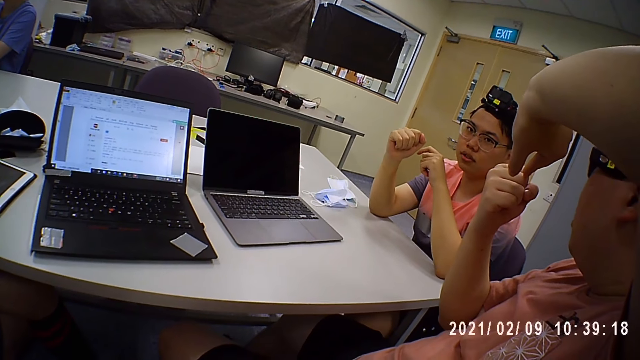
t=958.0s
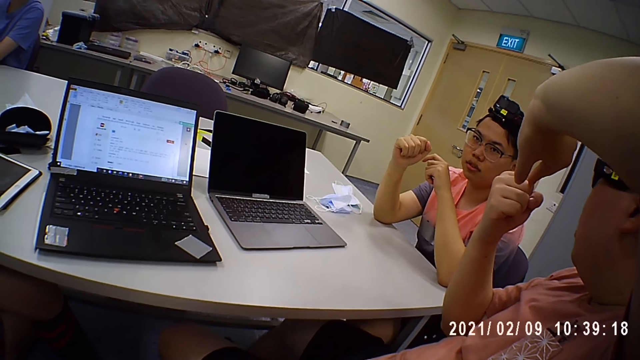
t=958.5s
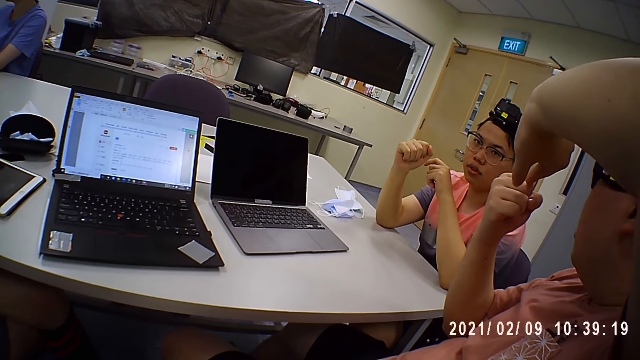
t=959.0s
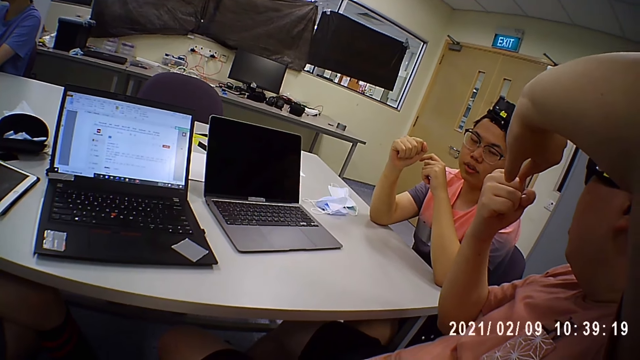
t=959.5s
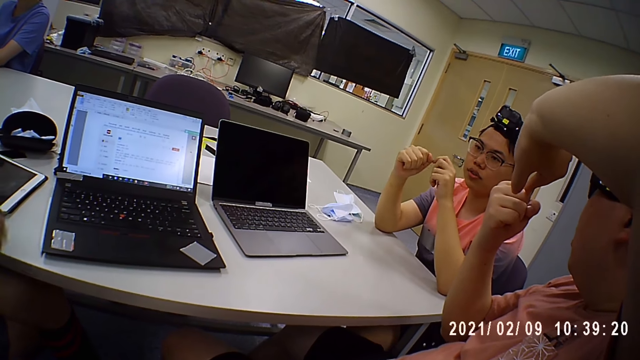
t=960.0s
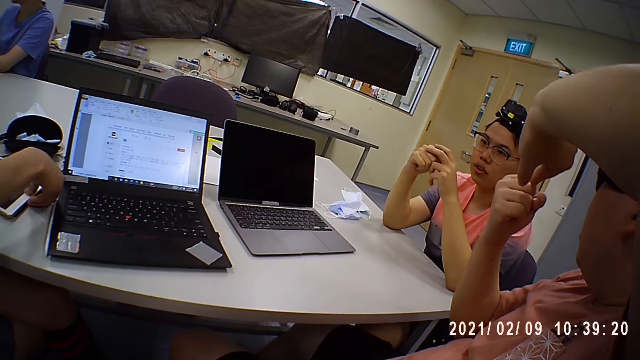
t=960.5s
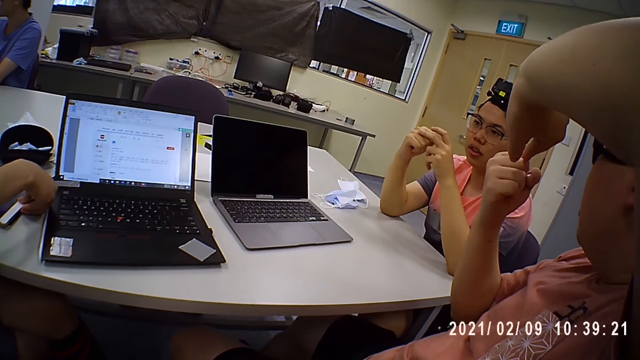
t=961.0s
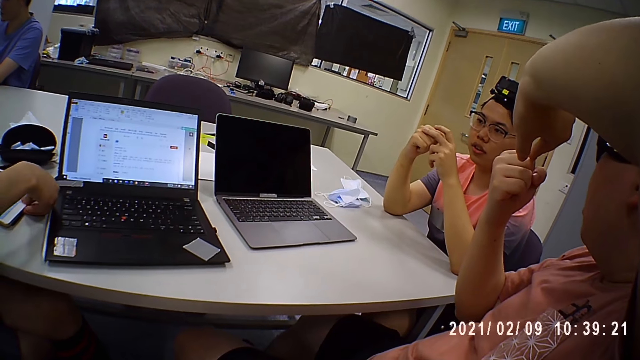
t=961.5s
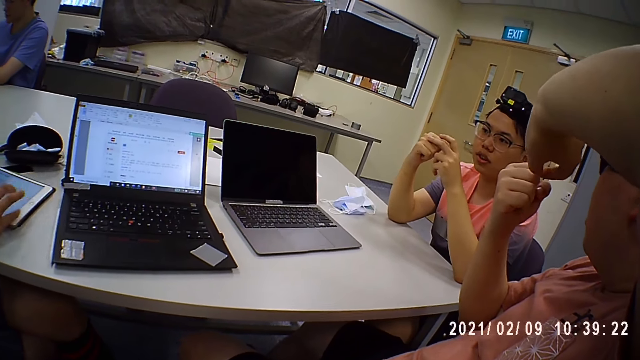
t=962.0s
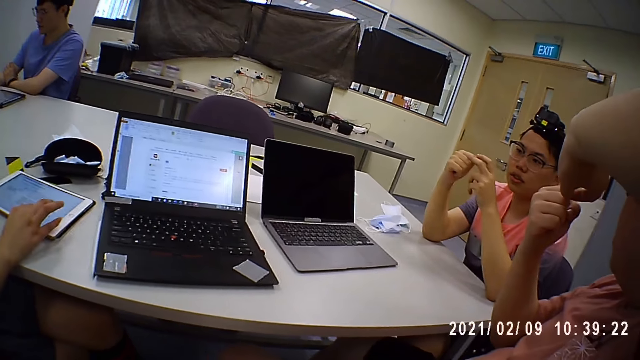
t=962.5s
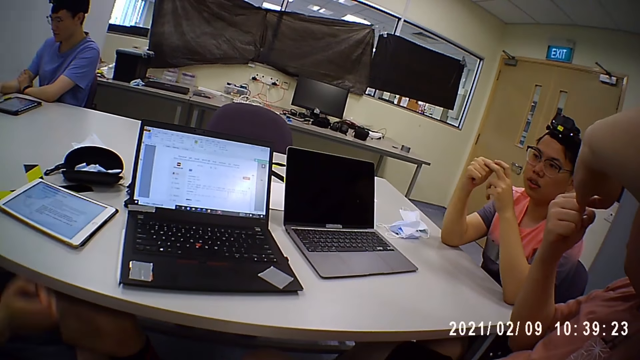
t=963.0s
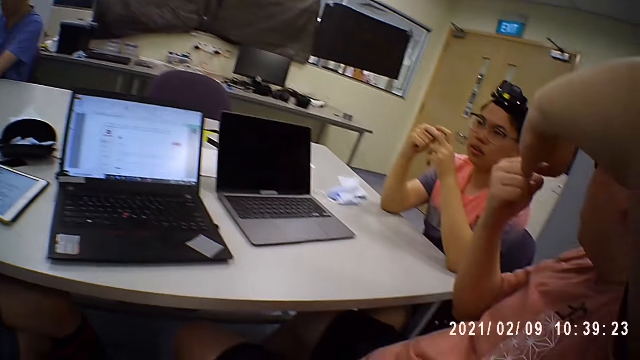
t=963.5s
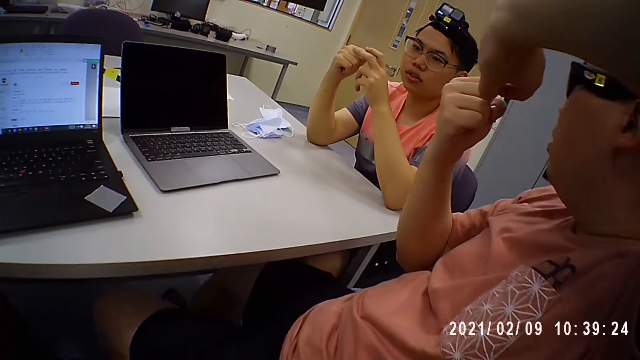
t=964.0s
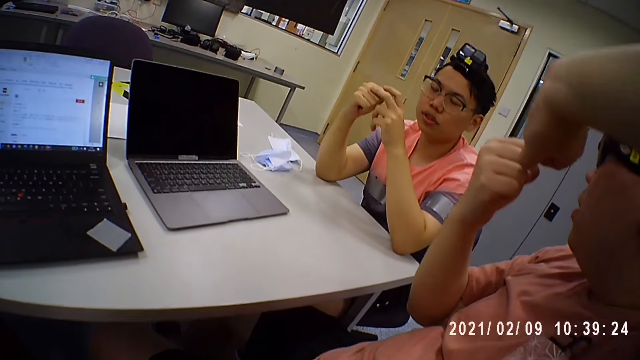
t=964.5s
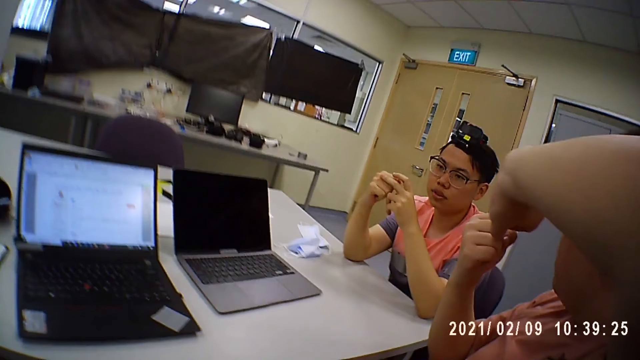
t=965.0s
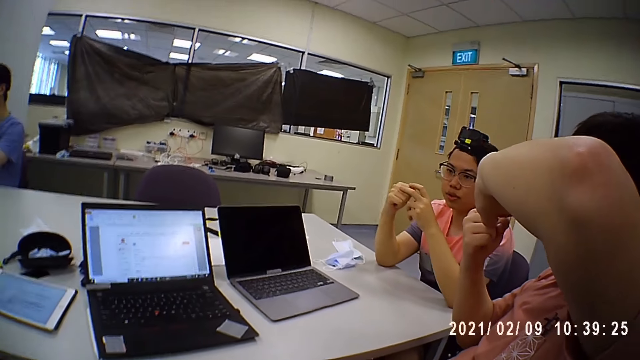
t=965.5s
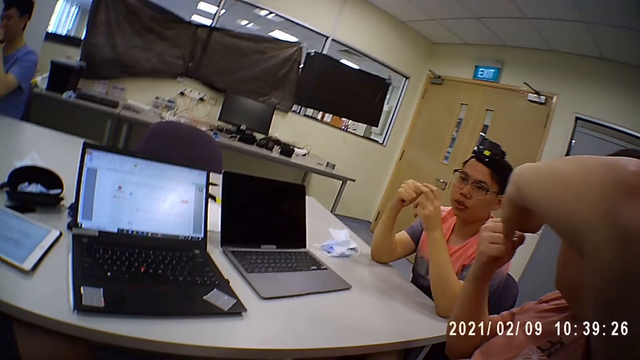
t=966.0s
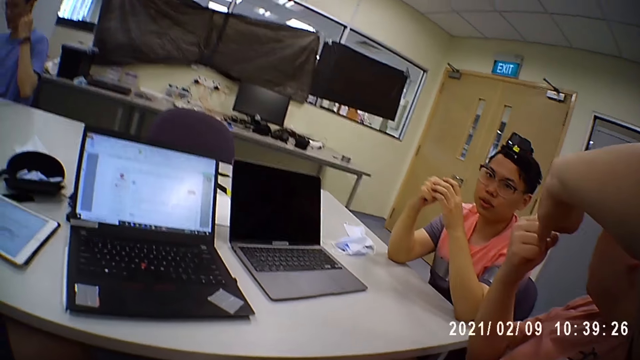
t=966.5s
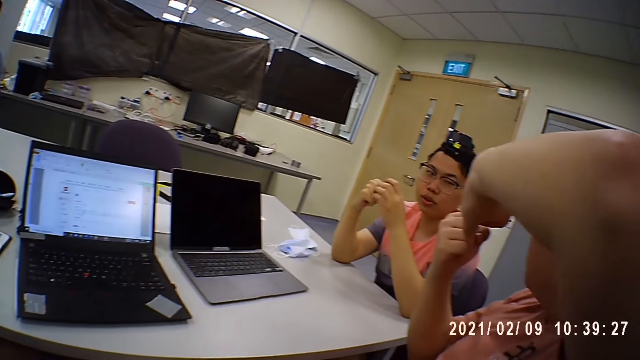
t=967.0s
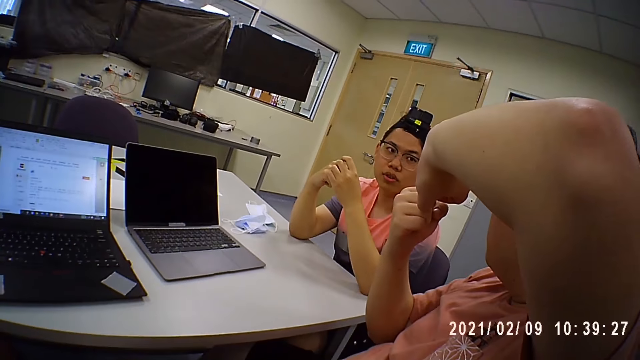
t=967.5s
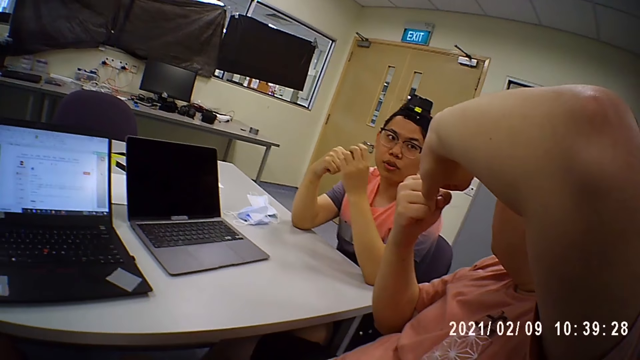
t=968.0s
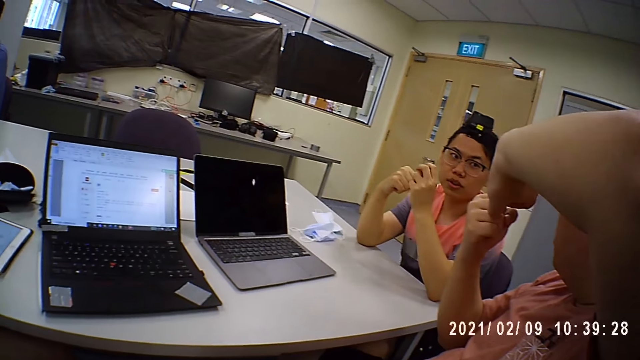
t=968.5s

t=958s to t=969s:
The woman operates the iPad on the table with her right hand. The camera wearer moves his body.

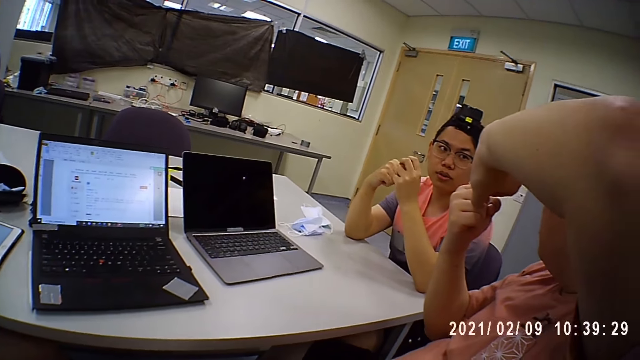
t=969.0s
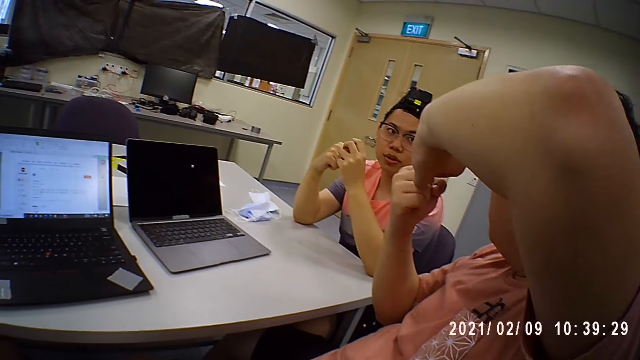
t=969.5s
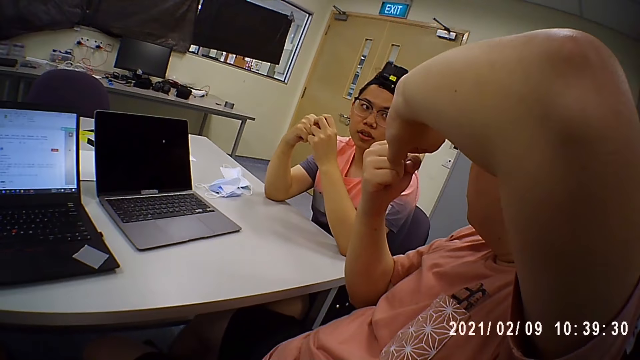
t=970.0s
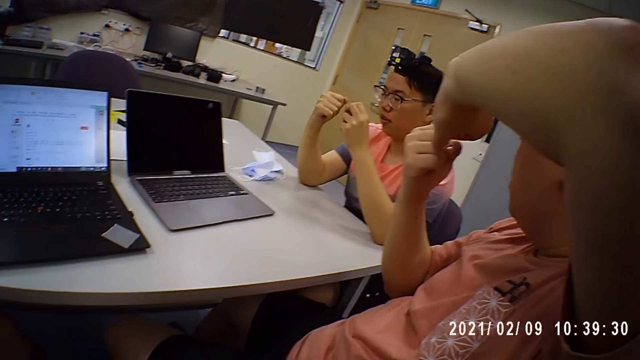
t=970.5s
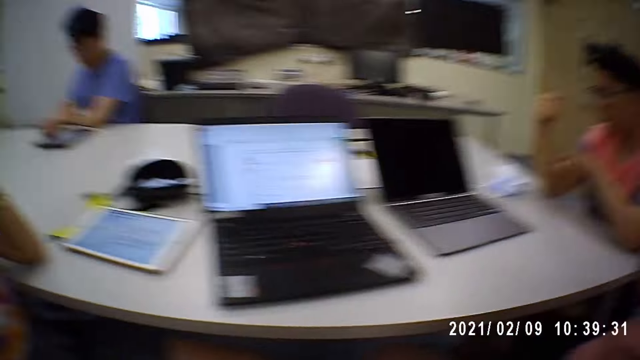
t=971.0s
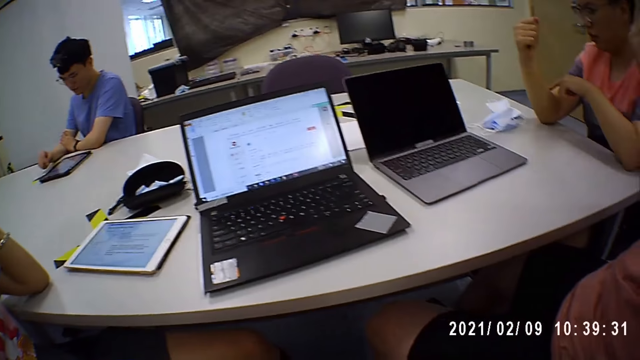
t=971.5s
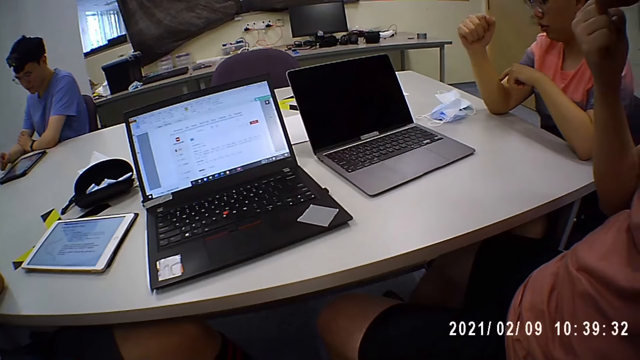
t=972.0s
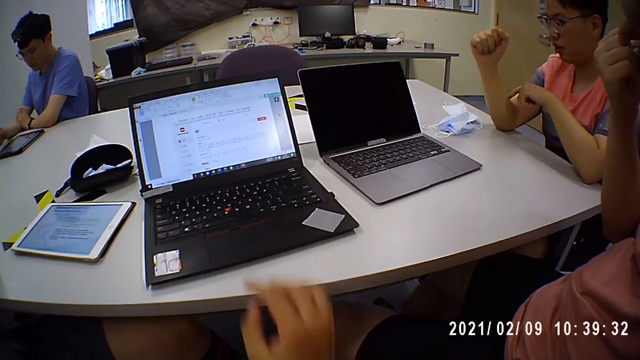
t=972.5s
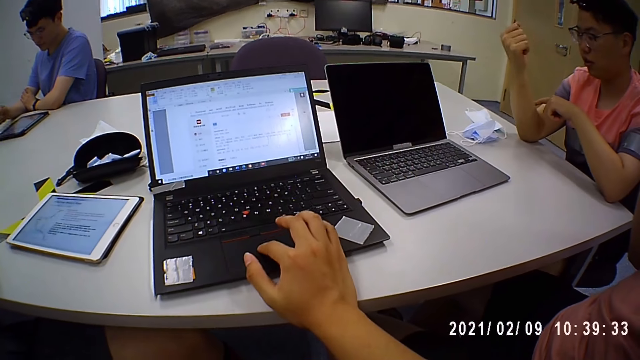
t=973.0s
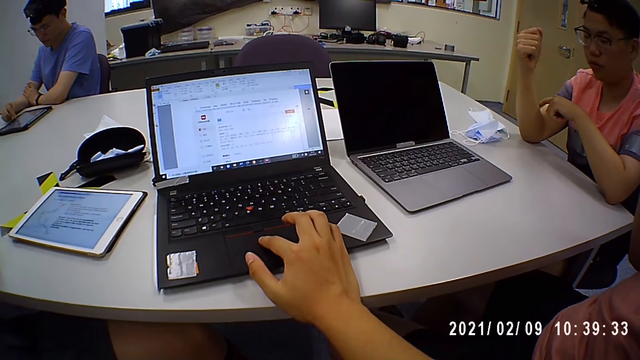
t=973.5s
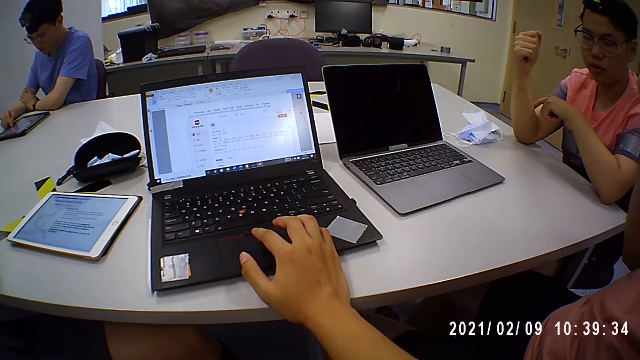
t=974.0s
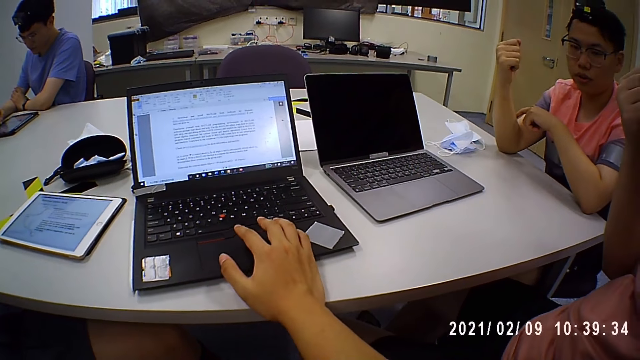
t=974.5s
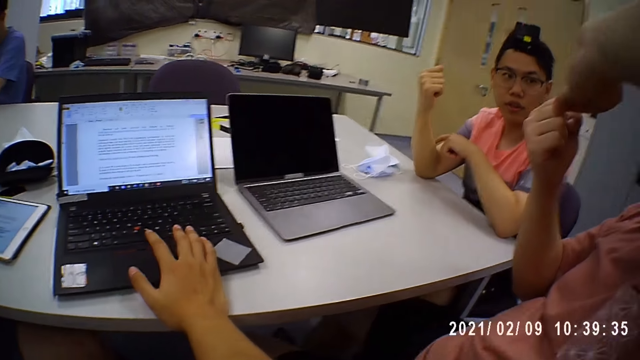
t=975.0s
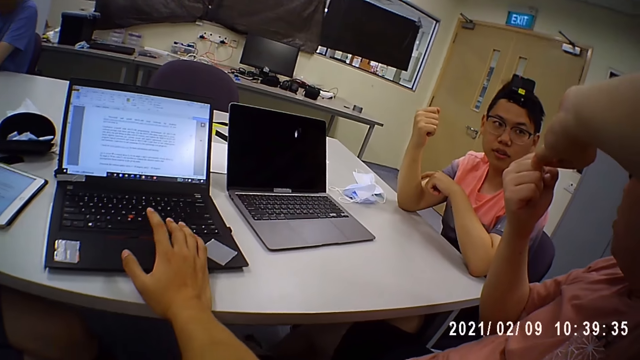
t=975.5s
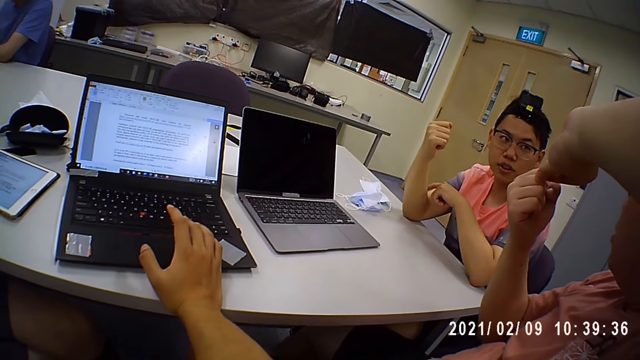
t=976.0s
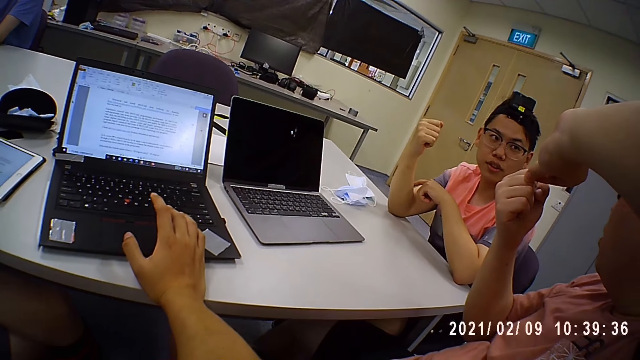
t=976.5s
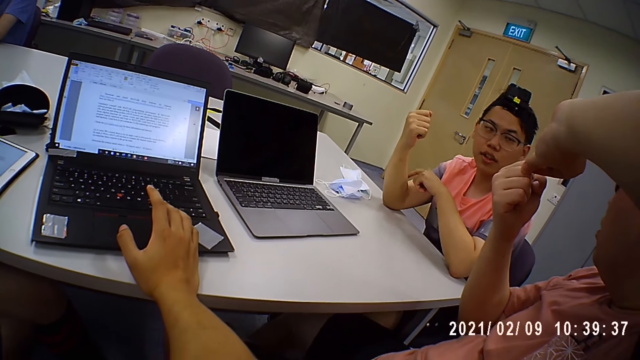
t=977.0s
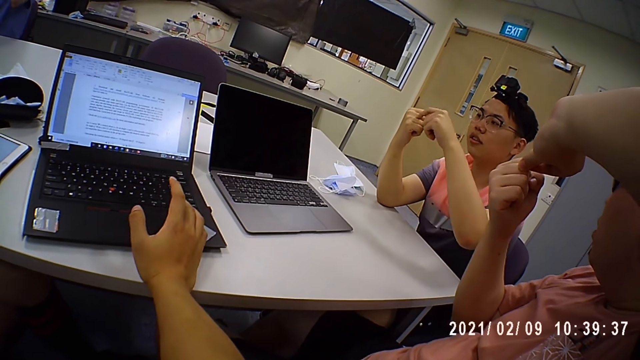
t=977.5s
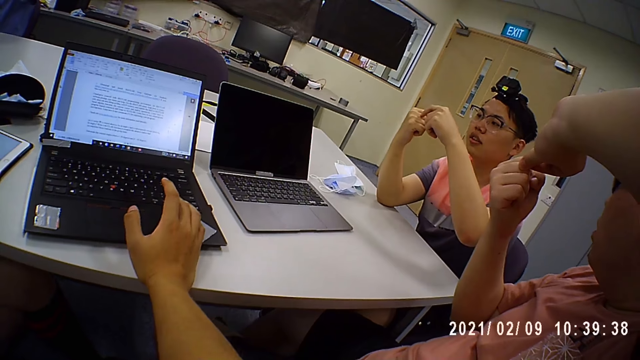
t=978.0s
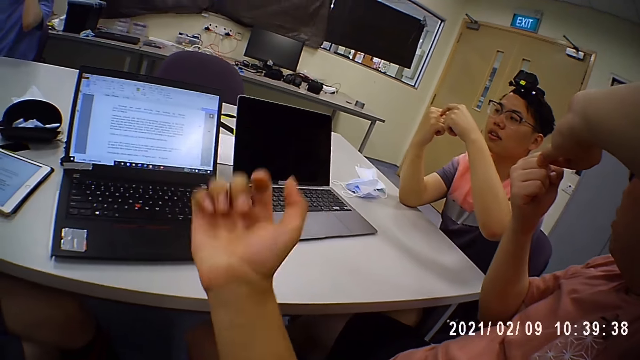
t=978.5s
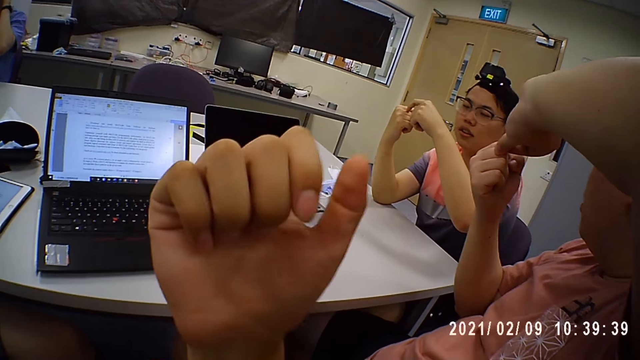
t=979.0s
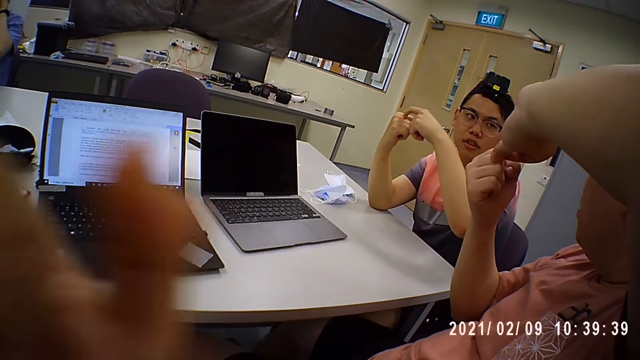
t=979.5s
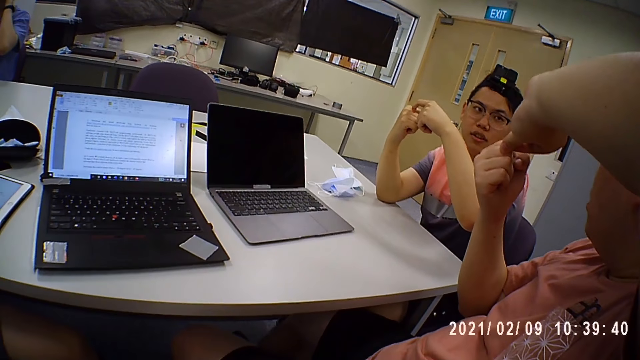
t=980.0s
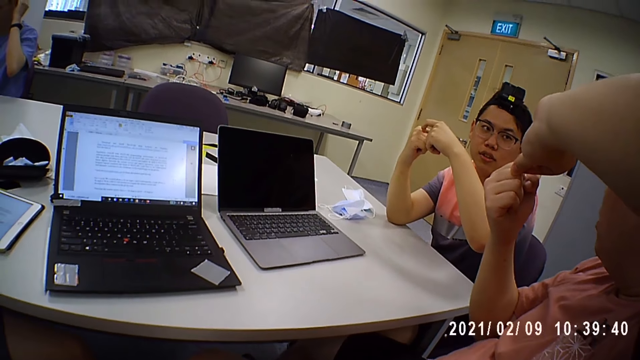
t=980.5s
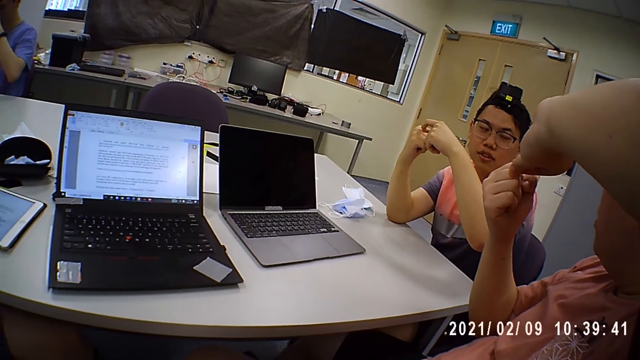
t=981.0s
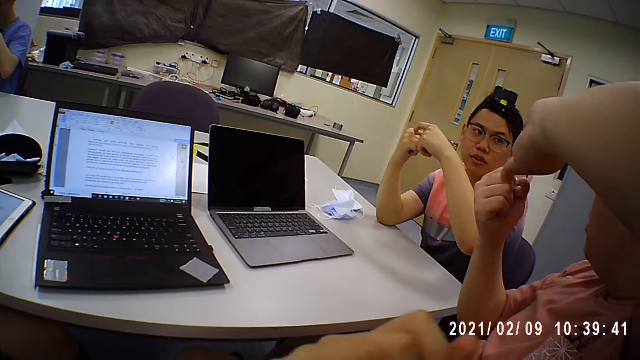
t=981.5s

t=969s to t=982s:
The camera wearer operates the laptop on the table with his right hand. A man operates the iPad on the table with his right hand. The camera wearer moves his hand. He touches his face with his right hand.
